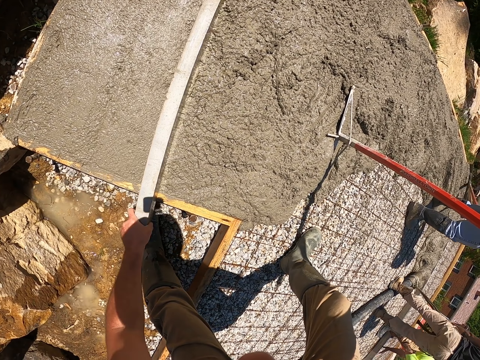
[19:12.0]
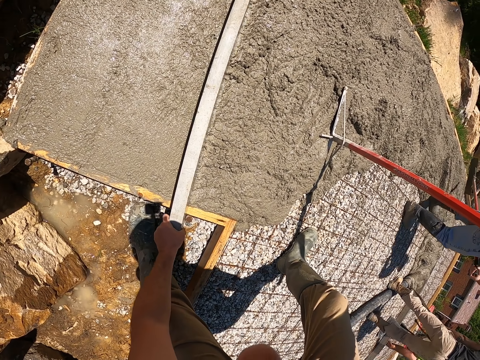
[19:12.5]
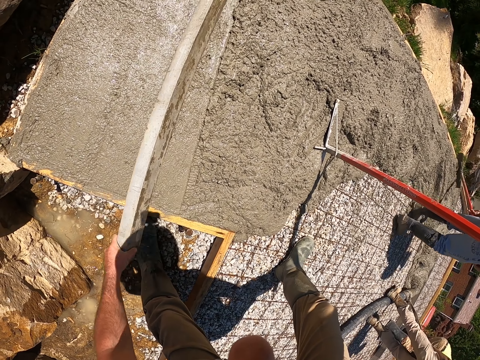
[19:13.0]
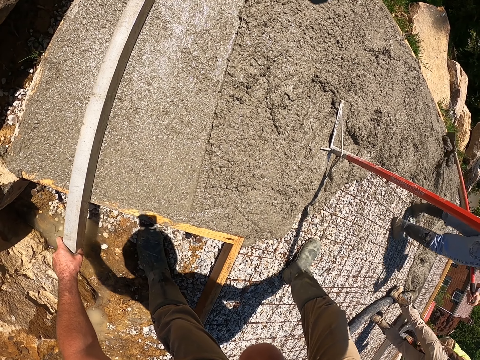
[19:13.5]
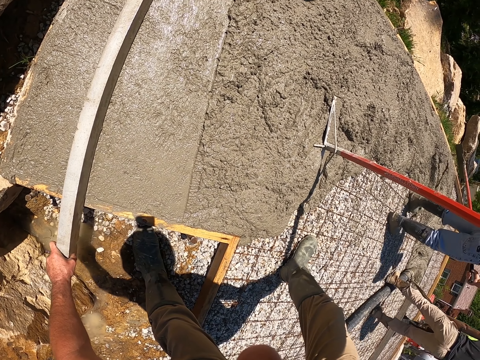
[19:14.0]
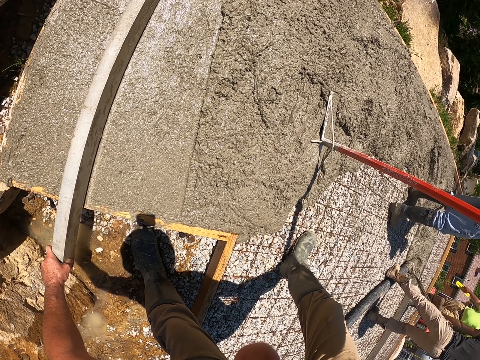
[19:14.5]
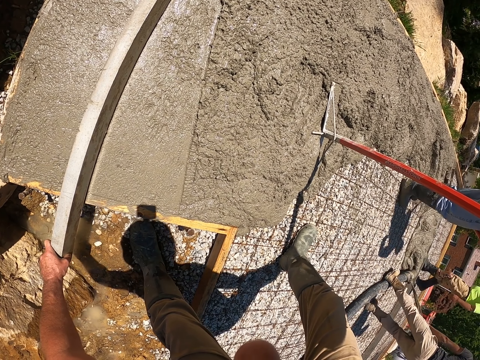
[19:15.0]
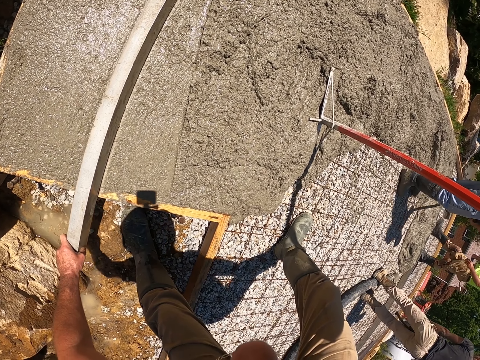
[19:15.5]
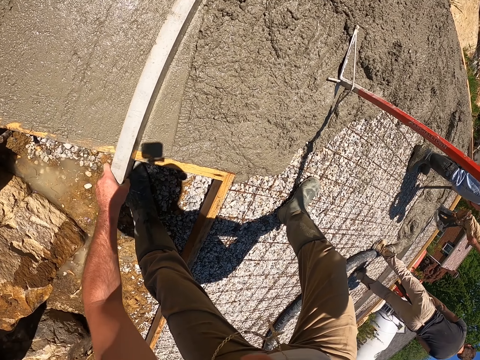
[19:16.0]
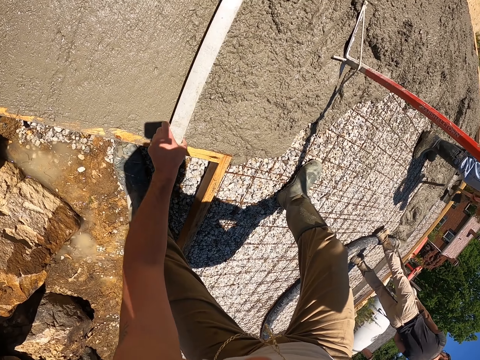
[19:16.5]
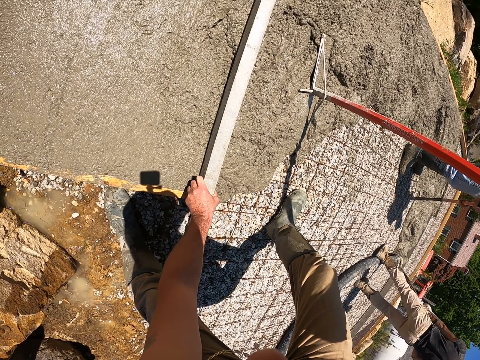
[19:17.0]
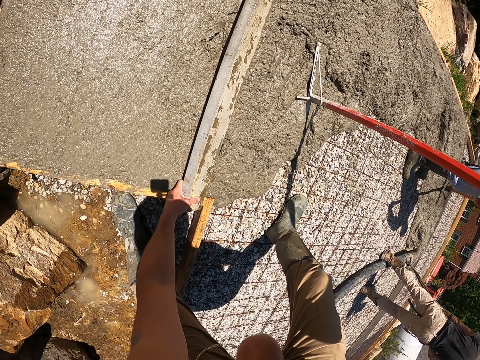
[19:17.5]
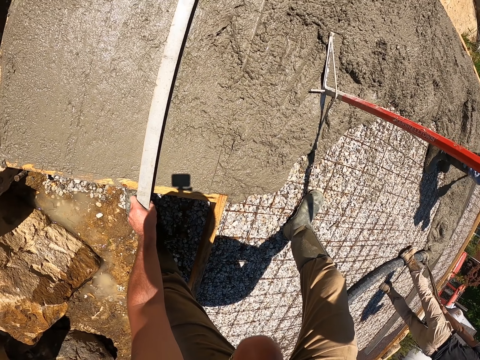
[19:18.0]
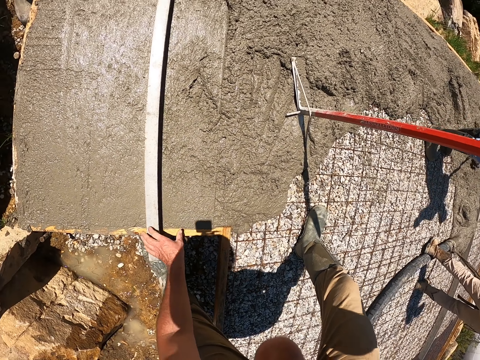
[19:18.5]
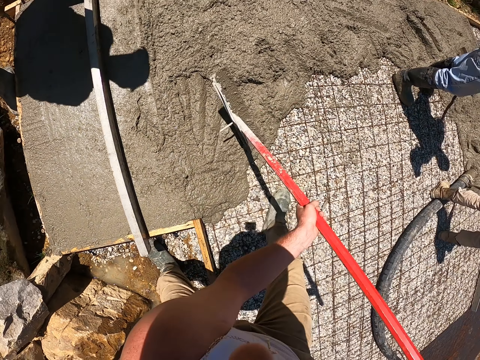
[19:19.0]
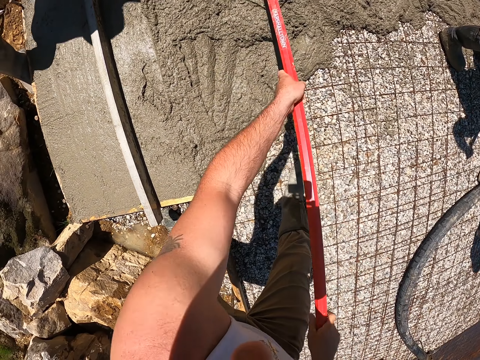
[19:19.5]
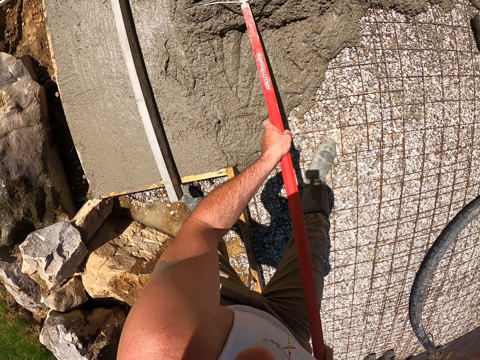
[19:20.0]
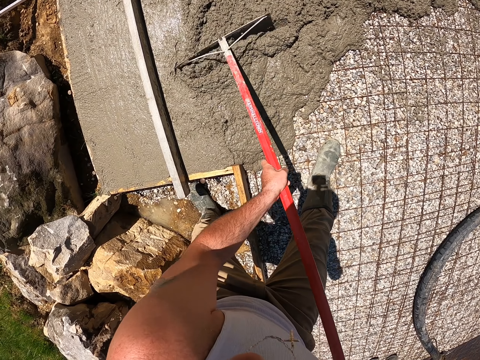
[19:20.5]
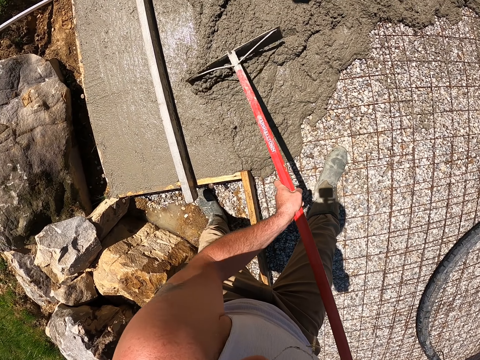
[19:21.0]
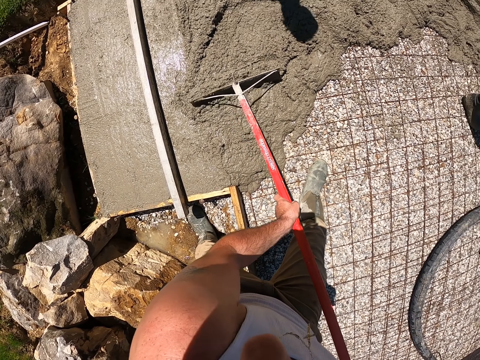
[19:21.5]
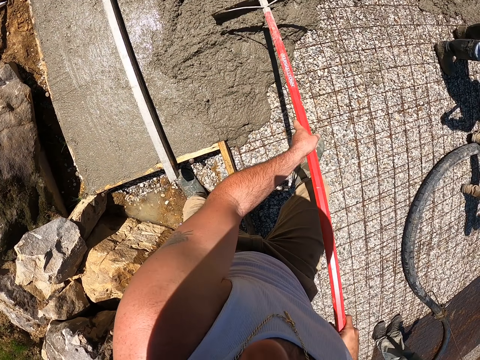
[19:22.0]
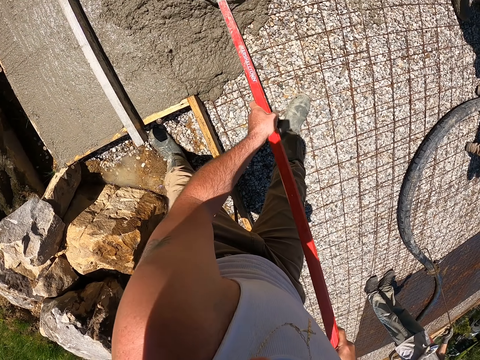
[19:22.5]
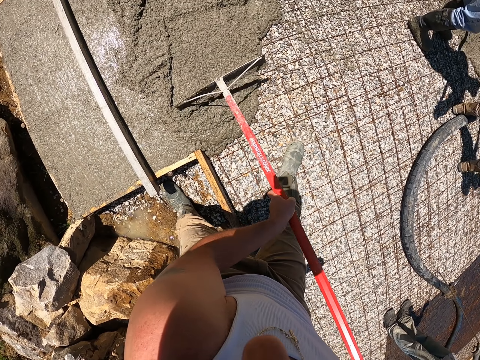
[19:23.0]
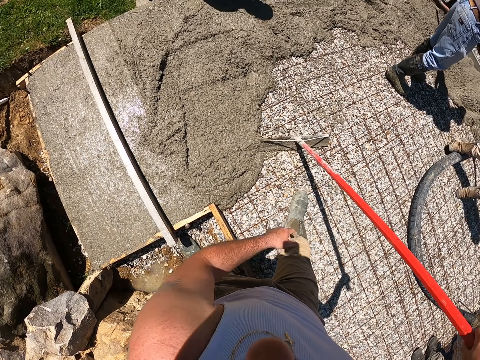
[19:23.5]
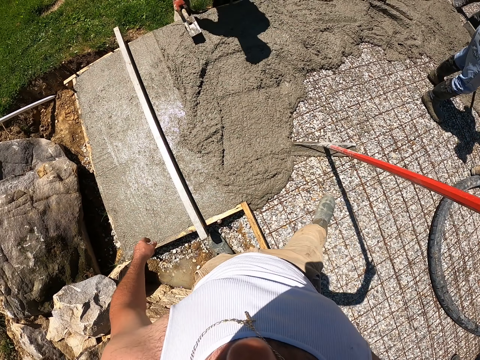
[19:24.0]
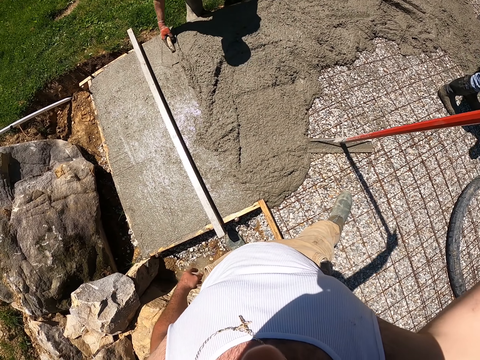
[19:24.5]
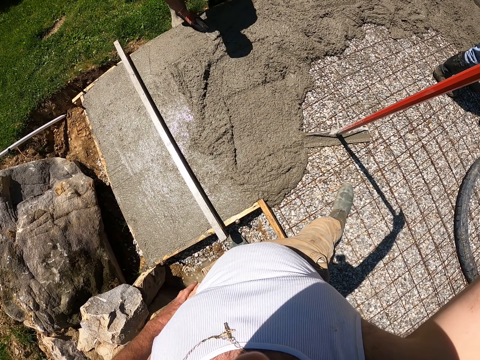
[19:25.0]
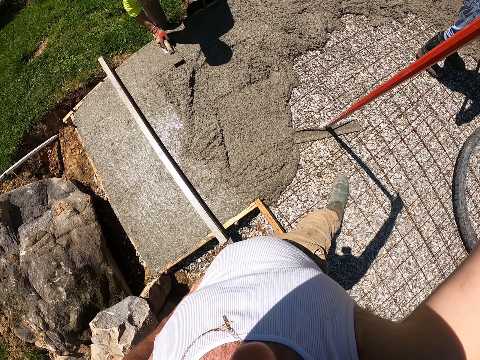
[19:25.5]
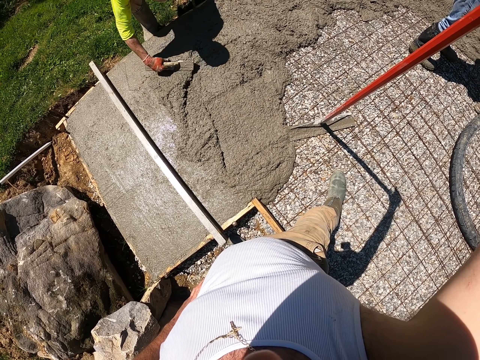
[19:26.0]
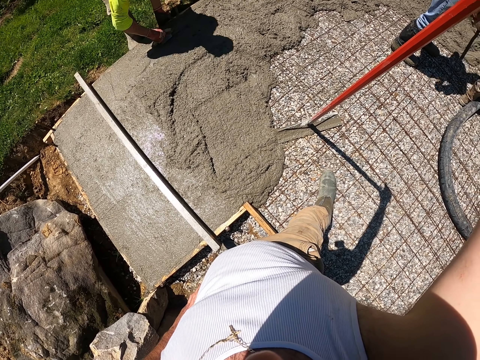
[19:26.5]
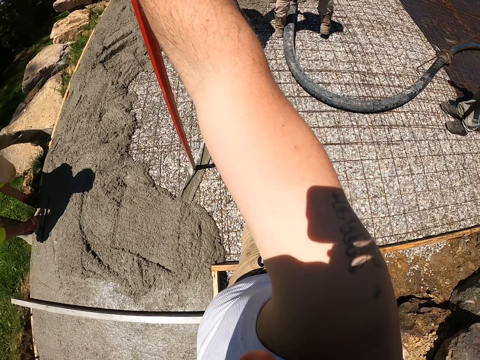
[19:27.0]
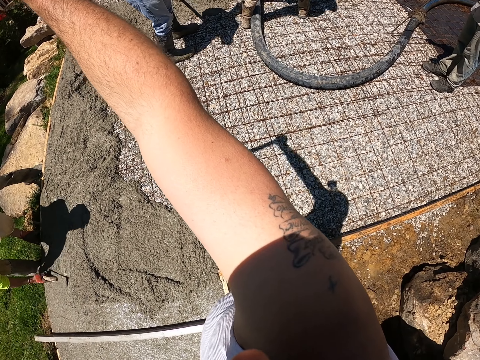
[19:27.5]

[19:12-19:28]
The camera wearer tools the surface of the slab with the lumber on his left hand. He spreads the concrete. He tools the surface of the slab with a hand float. He spreads the concrete with a man. He pauses tooling. He stands up.

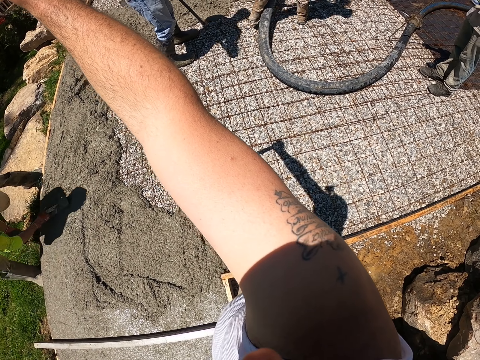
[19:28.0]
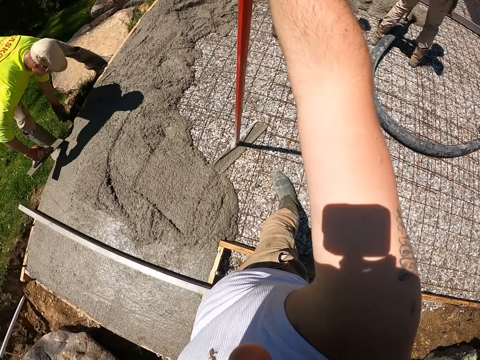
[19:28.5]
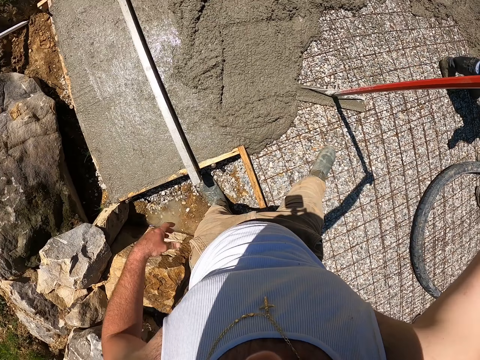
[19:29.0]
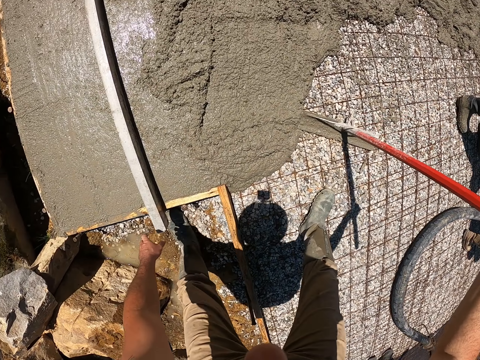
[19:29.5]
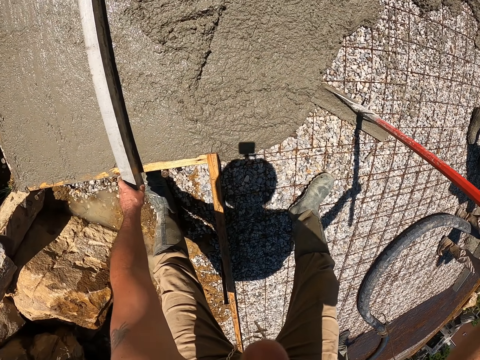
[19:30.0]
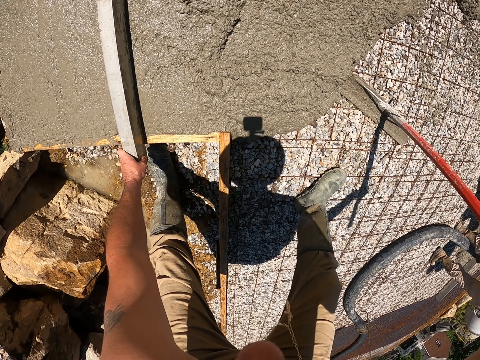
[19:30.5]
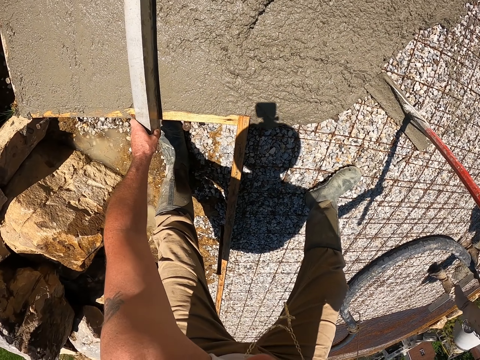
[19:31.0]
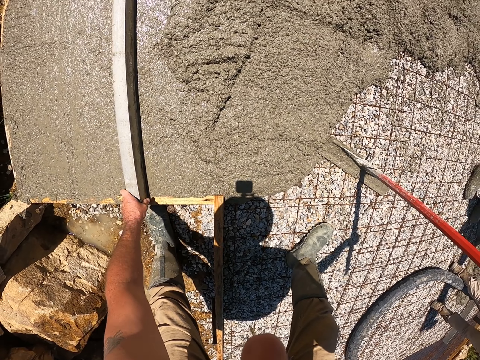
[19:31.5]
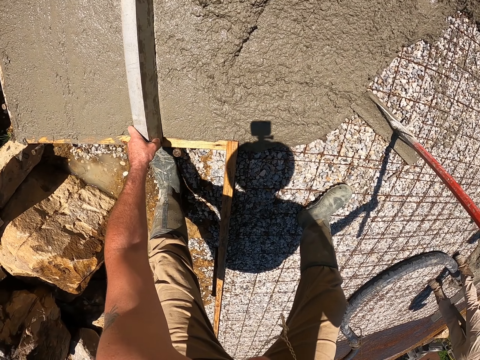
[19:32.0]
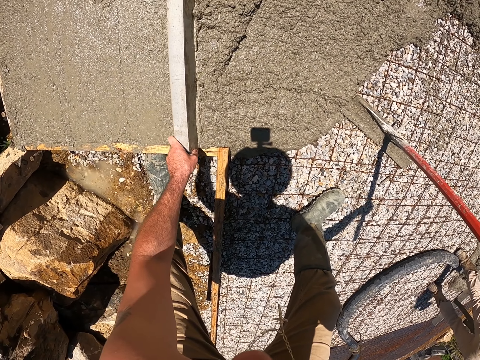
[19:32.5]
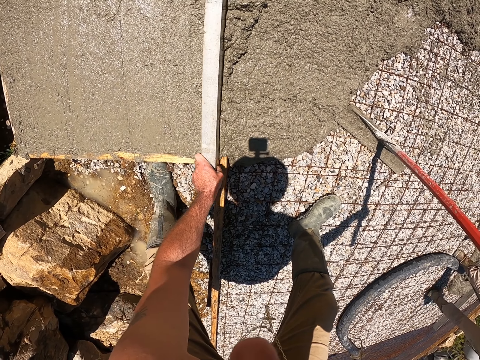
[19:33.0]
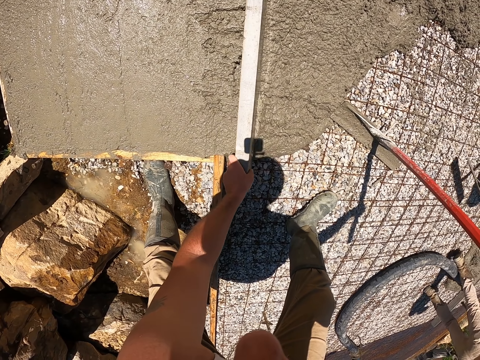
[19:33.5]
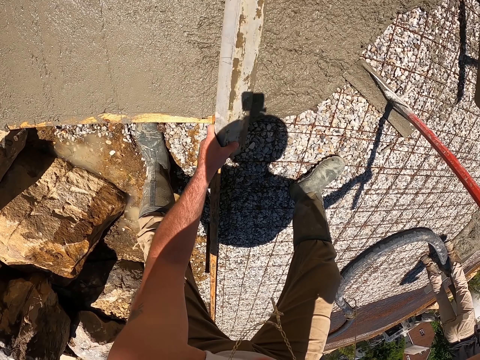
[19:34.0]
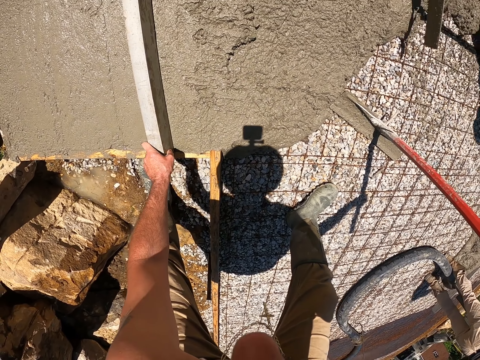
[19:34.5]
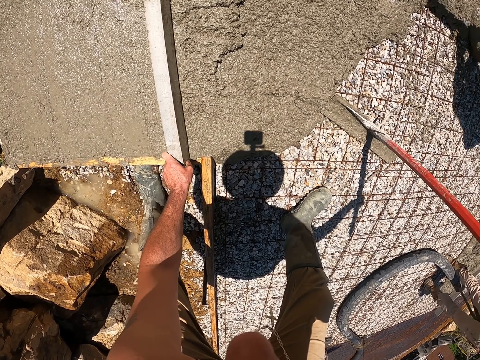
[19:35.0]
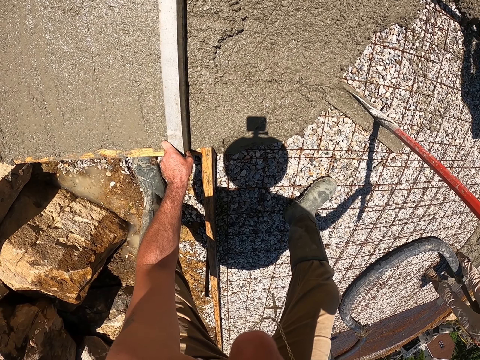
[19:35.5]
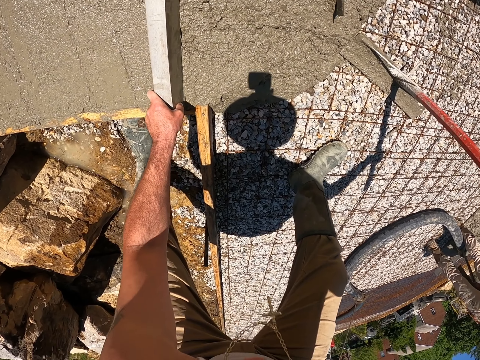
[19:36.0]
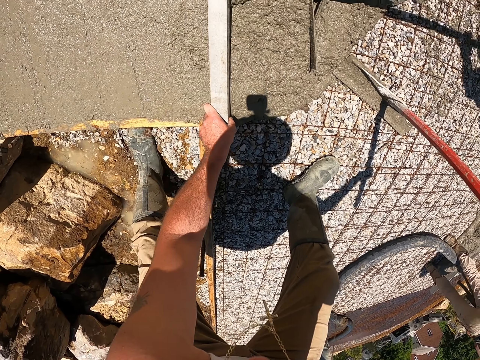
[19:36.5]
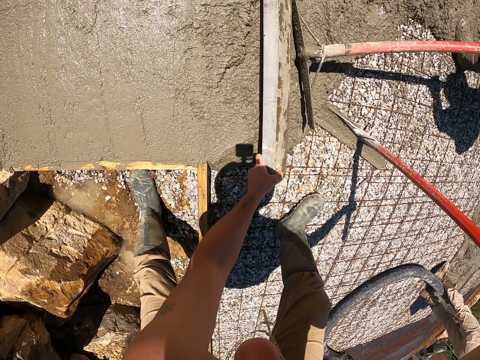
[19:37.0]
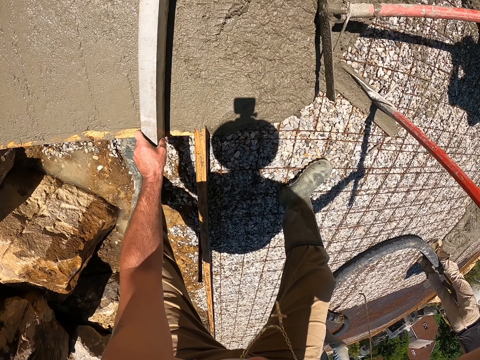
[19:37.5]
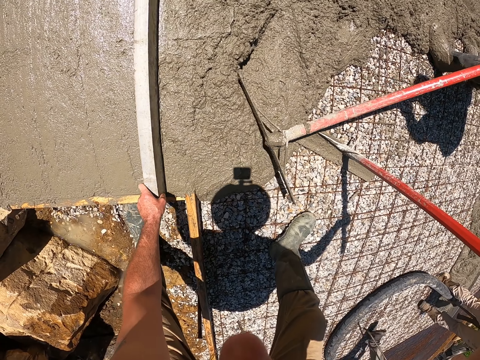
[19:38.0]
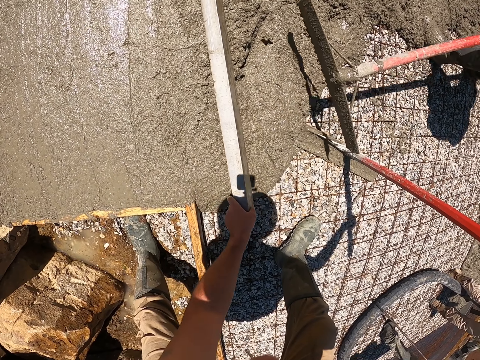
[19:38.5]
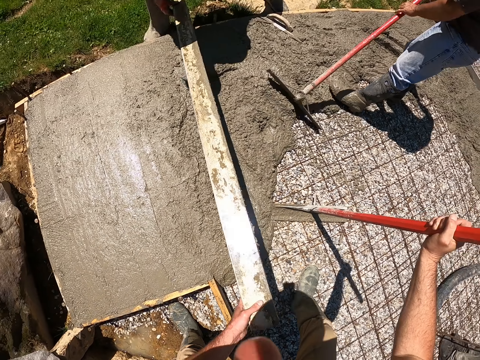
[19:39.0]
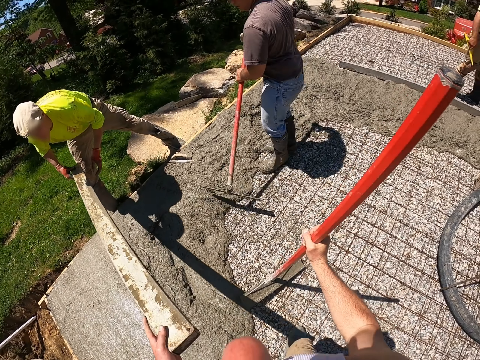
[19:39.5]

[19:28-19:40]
The camera wearer looks around. He spreads the concrete with a man and another man using the wood. He tools the surface of the slab with the lumber on his left hand.
